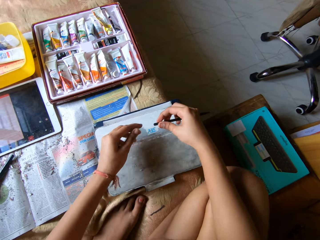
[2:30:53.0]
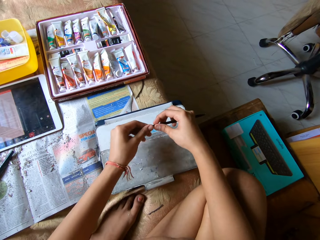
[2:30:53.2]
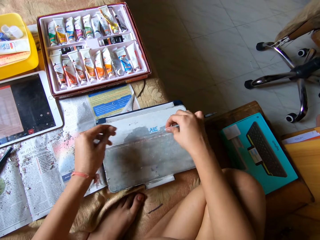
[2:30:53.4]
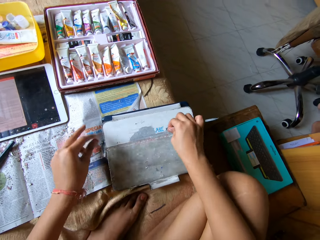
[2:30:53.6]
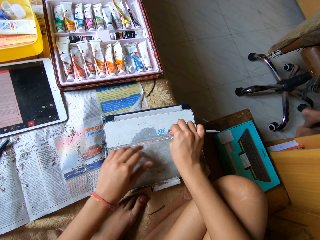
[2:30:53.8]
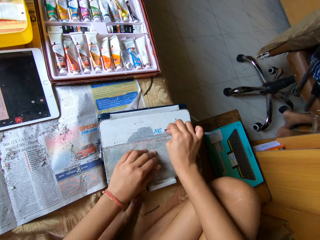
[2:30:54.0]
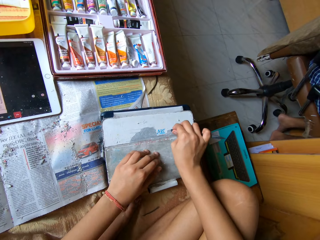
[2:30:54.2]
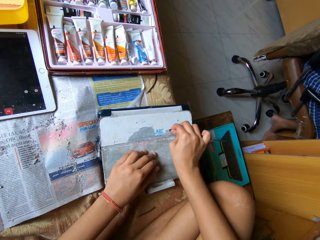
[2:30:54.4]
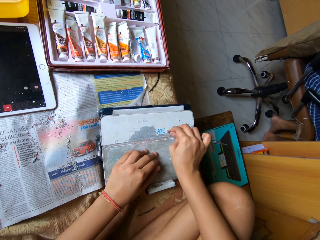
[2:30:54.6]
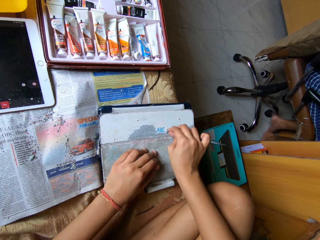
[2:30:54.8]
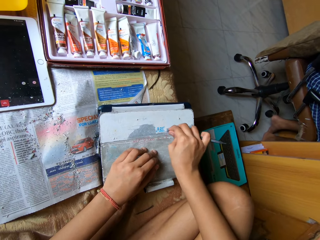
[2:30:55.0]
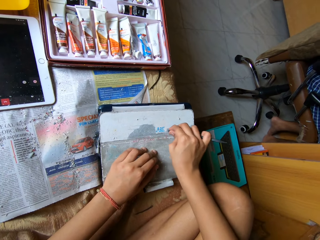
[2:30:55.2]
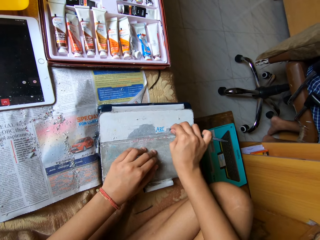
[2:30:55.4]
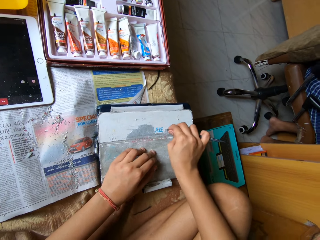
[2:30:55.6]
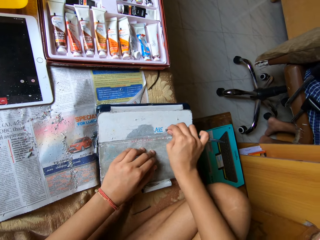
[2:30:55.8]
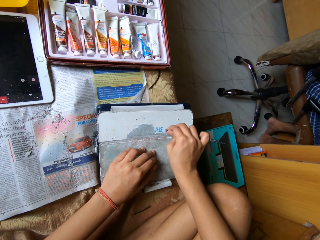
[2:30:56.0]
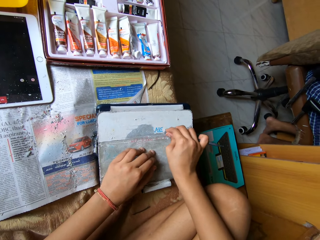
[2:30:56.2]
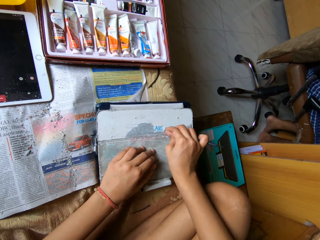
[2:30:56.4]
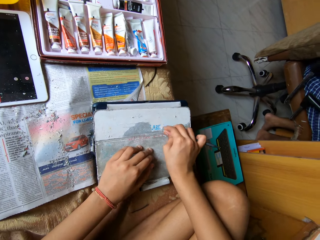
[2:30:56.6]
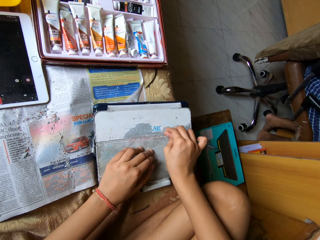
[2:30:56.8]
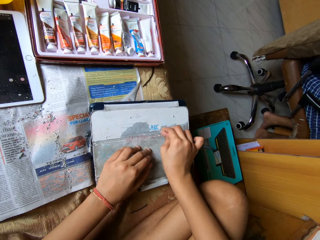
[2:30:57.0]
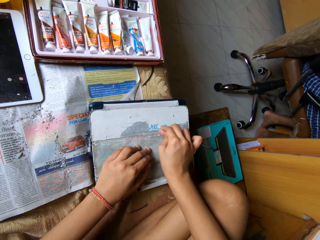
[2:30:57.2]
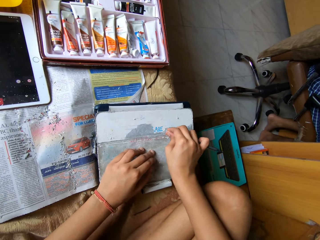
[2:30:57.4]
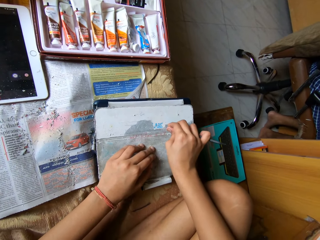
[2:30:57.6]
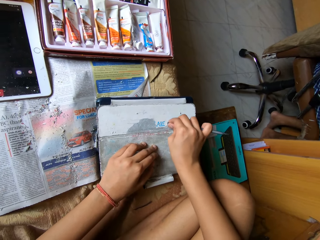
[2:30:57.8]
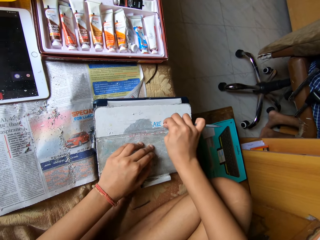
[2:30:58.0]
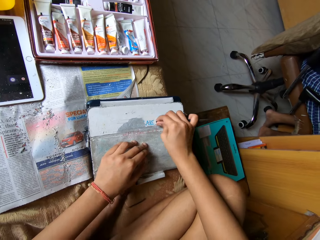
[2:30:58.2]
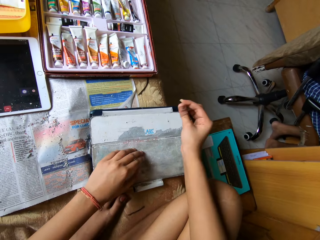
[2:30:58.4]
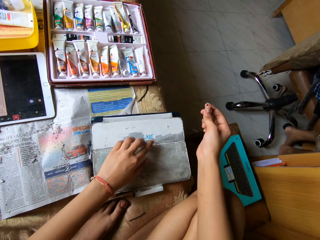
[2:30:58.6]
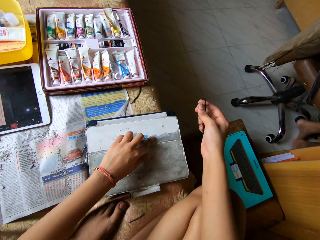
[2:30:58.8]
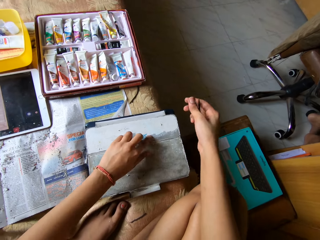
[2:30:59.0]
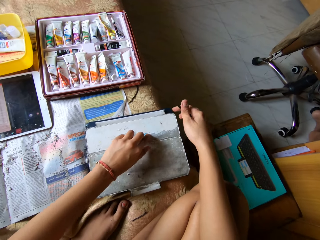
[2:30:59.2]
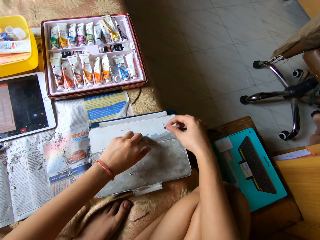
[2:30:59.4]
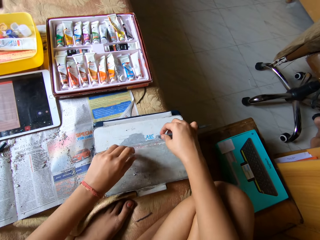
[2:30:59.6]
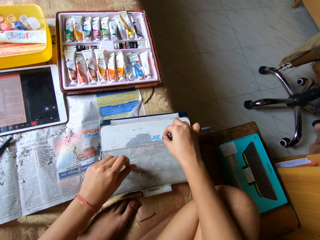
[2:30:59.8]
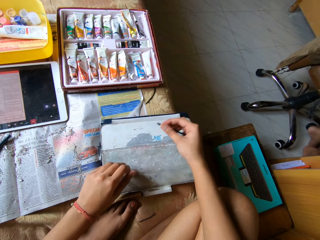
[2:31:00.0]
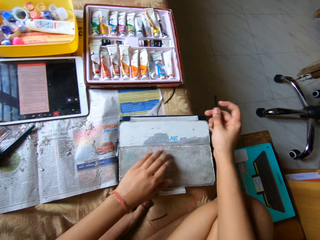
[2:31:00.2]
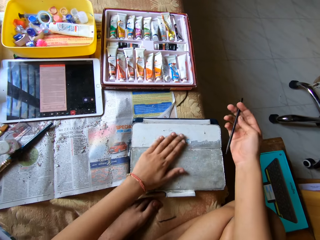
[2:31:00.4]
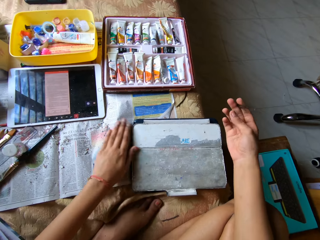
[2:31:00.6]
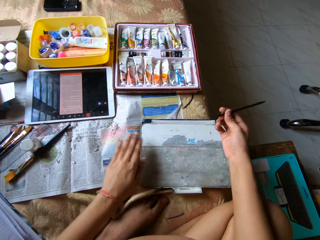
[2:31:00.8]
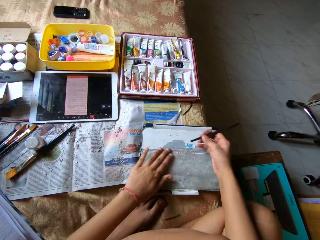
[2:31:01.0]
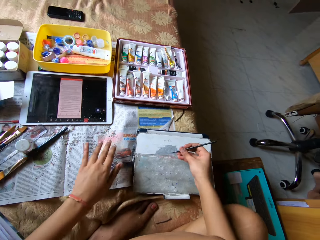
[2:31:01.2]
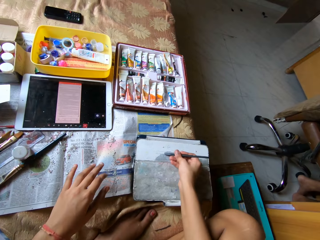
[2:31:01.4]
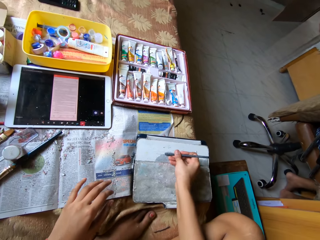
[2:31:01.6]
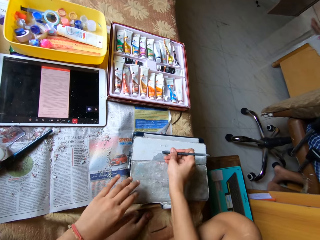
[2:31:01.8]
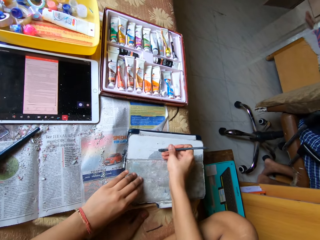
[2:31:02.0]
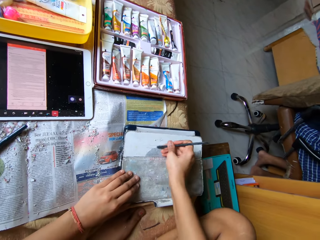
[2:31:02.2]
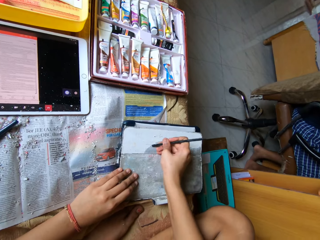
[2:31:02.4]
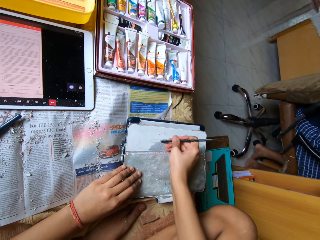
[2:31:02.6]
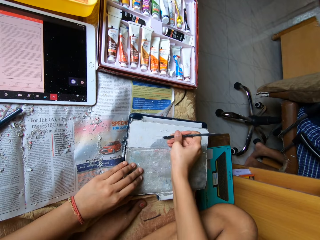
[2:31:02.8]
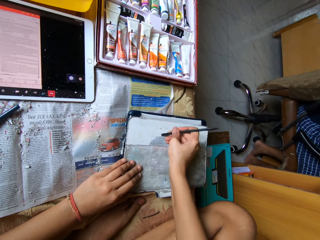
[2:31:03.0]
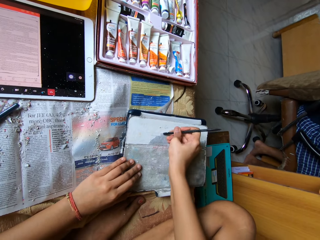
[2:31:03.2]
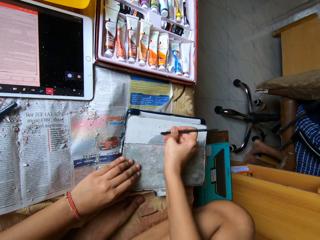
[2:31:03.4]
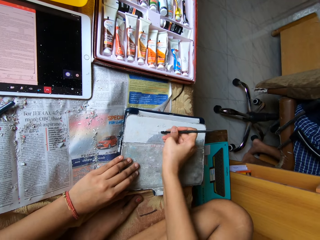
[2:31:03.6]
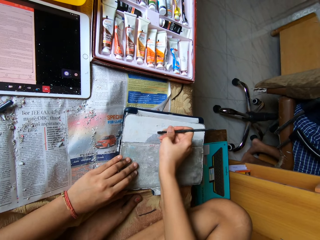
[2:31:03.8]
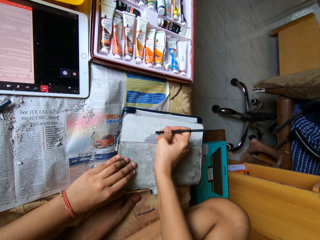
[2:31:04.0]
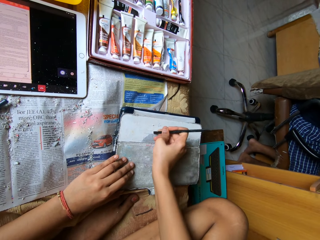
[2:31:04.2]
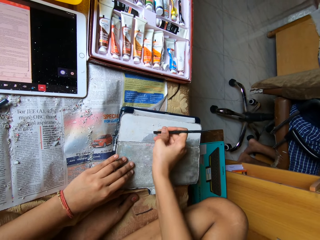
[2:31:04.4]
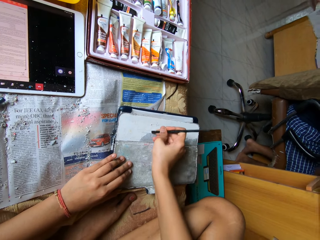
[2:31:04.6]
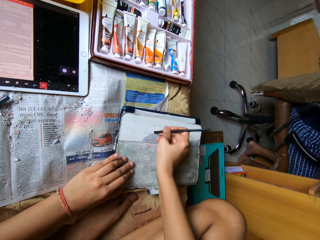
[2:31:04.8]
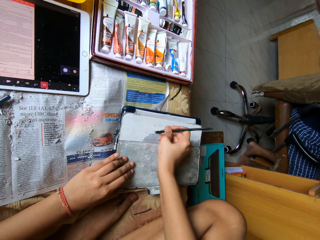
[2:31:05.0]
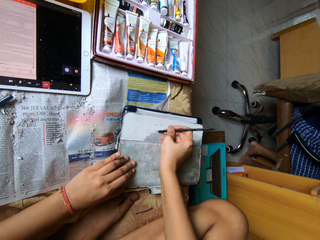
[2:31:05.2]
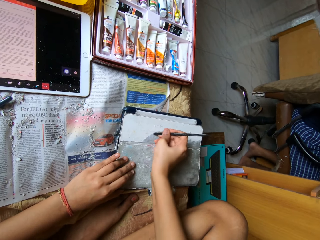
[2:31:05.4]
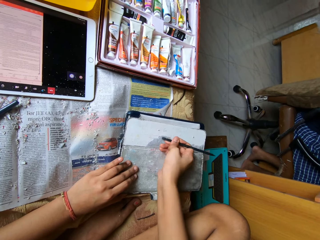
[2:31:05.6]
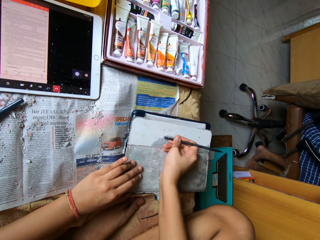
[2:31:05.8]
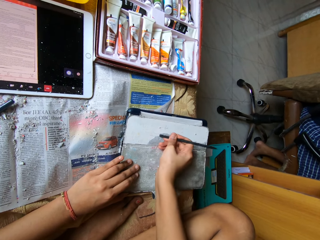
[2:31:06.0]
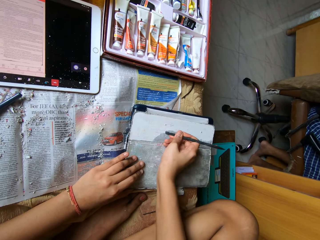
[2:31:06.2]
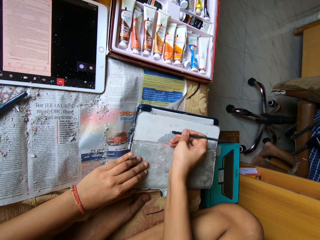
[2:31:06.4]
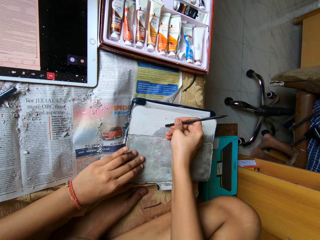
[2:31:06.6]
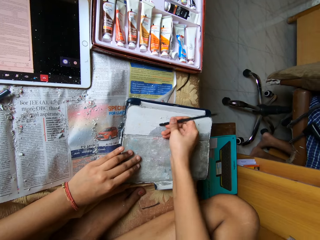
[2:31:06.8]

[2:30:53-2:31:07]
The camera wearer touches the tip of the pen with her left hand. She scratches the pouch with the pen in her right hand. She touches the pouch with her left index finger. She scratches the pouch with the pen in her right hand. She sweeps the pouch with her left hand. She scratches the pouch with the pen in her right hand. She touches the pouch with her left hand.

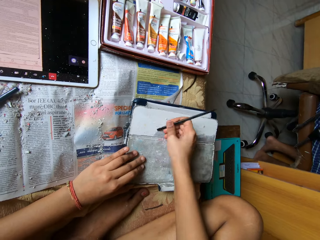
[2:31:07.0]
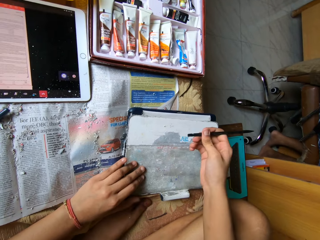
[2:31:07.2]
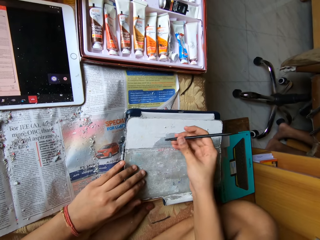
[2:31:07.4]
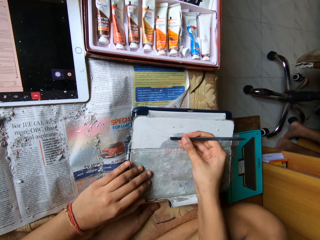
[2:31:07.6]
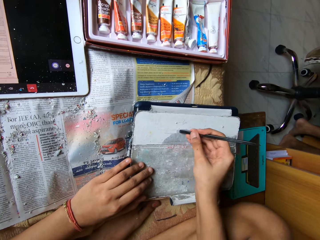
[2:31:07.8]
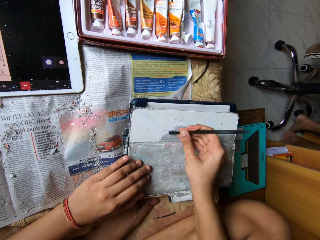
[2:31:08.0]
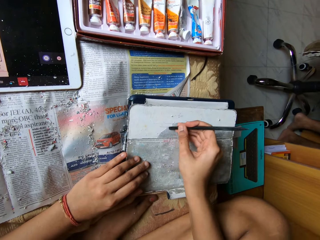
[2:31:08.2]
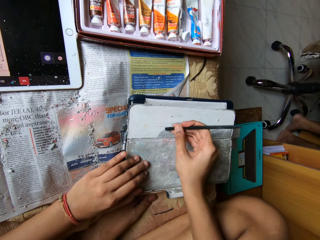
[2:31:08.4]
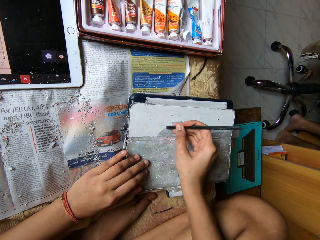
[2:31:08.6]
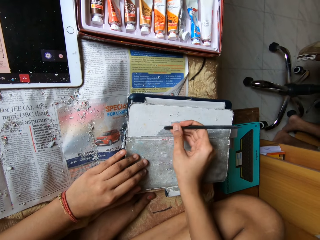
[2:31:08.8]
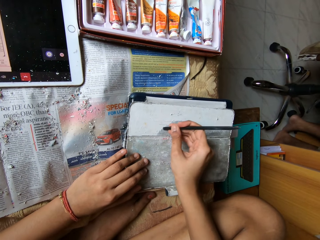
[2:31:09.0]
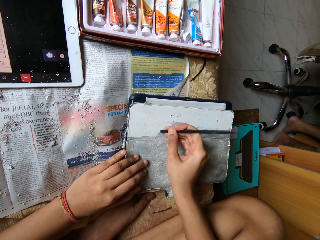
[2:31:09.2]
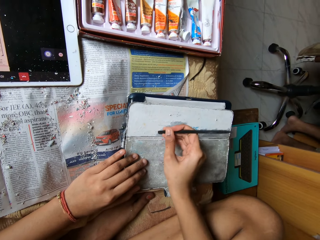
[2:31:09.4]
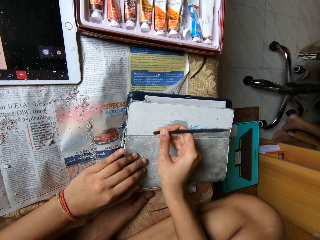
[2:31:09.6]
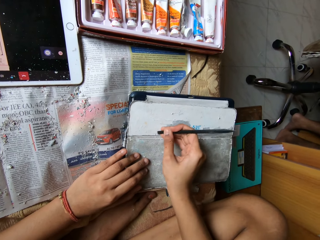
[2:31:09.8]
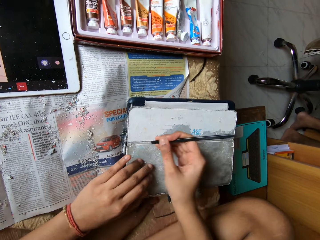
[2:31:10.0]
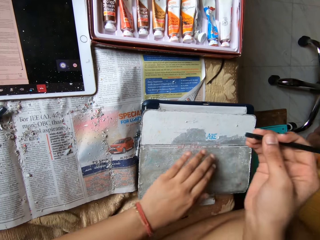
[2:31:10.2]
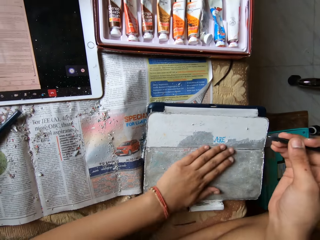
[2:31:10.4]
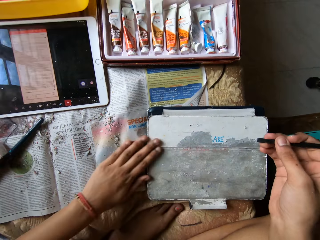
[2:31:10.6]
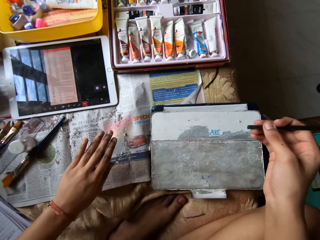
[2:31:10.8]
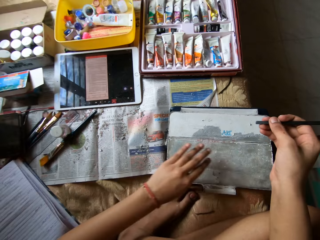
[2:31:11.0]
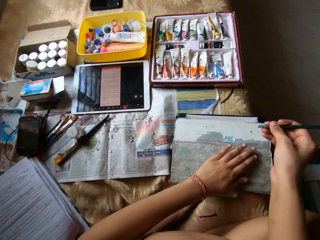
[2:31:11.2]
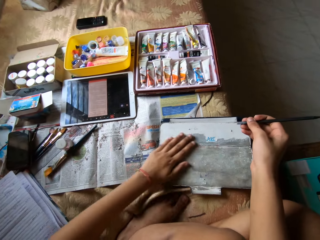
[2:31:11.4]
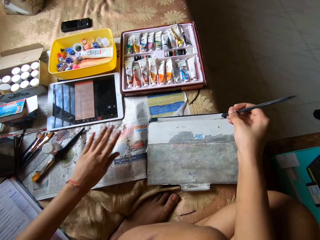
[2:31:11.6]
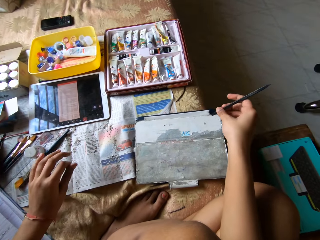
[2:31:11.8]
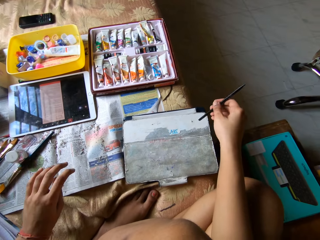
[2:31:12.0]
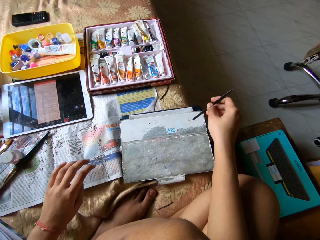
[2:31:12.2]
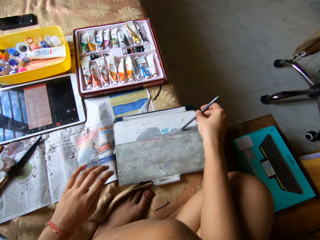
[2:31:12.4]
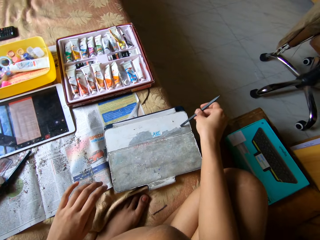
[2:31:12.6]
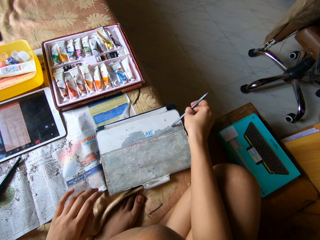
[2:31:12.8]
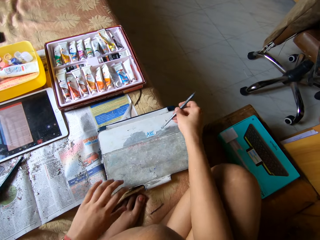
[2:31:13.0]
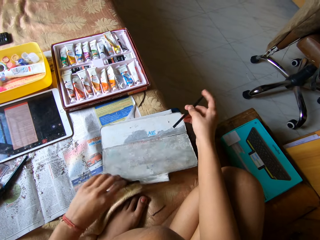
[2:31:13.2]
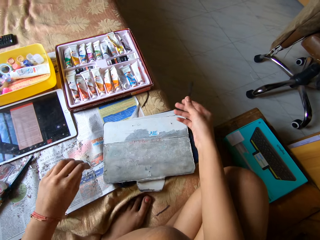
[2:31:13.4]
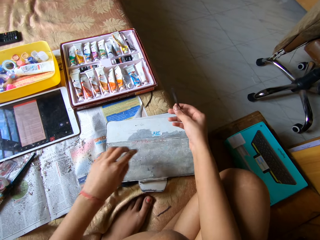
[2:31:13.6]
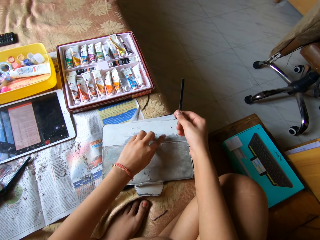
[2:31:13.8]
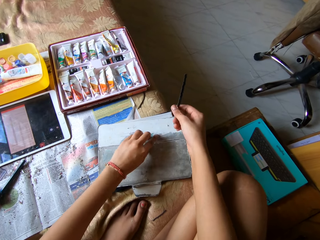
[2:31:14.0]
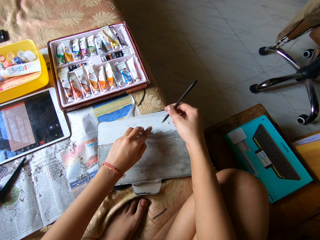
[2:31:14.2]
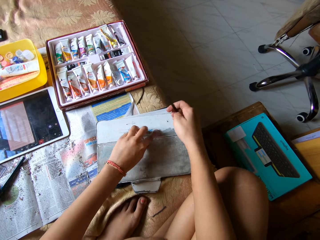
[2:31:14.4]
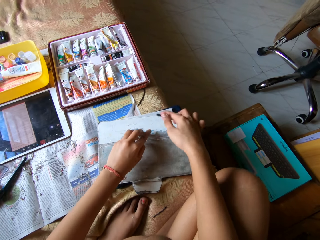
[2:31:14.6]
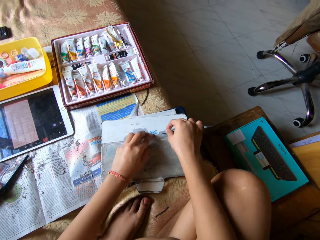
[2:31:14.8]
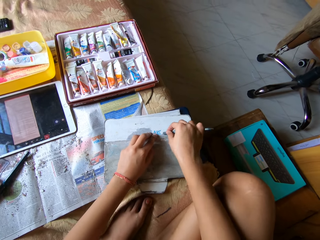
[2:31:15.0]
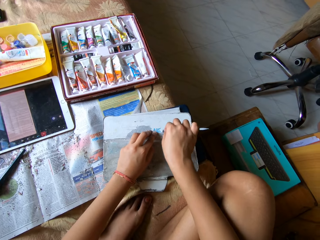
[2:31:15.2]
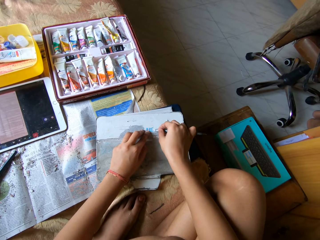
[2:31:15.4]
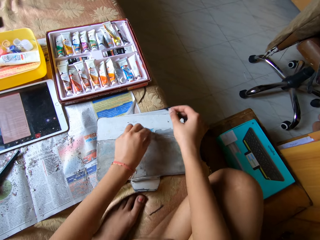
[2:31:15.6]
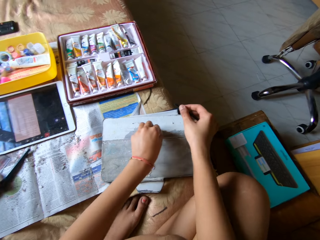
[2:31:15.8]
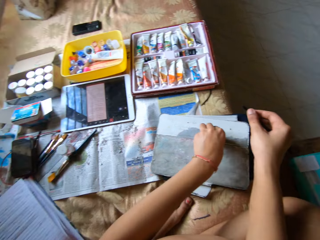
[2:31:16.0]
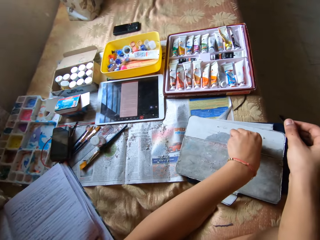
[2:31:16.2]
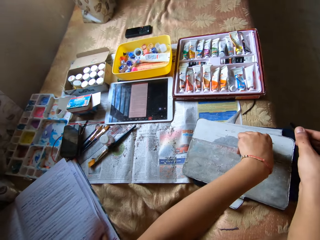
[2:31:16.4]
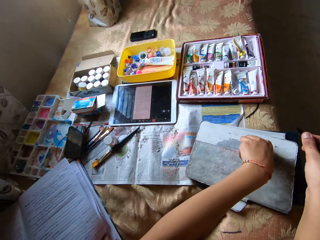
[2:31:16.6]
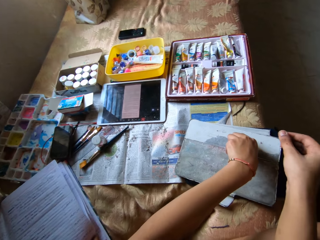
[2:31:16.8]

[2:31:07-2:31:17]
The camera wearer sweeps the pouch with her left hand. She scratches the pouch with the pen in her right hand. She touches the pouch with her left hand. She touches the pouch with her left index finger. She scratches the pouch with the pen in her right hand. She picks up the scratched pouch with her left fingers.
